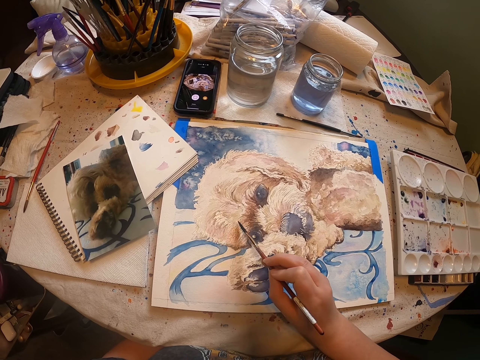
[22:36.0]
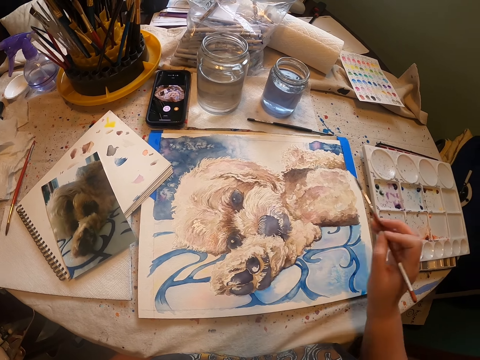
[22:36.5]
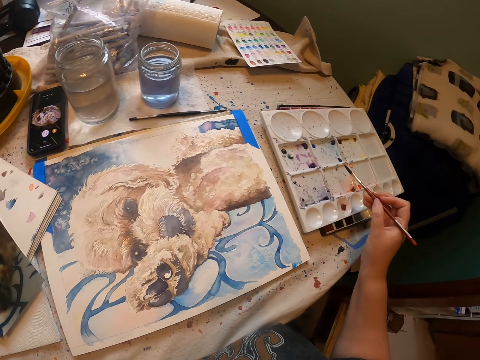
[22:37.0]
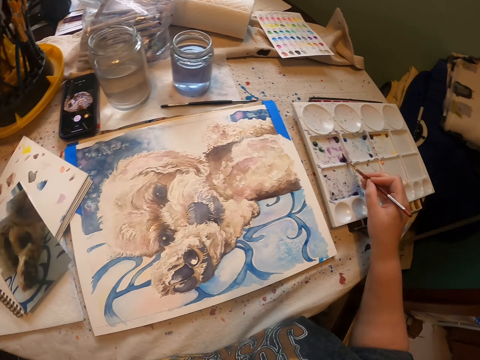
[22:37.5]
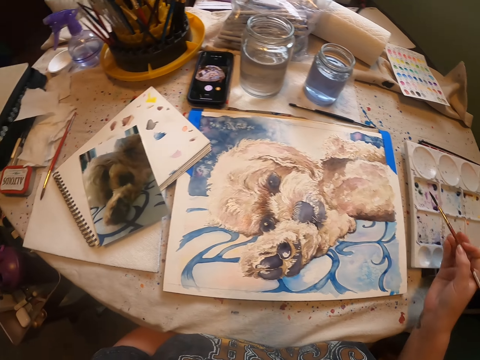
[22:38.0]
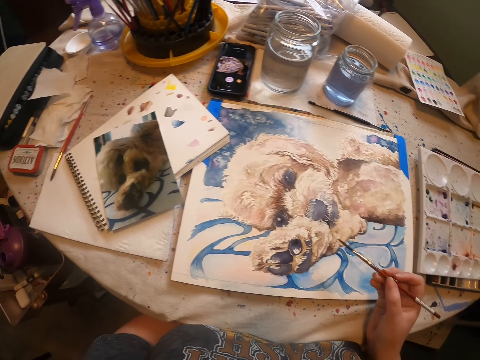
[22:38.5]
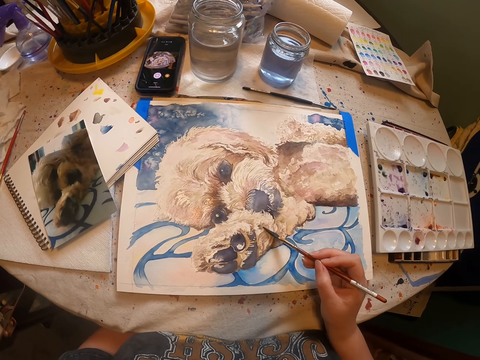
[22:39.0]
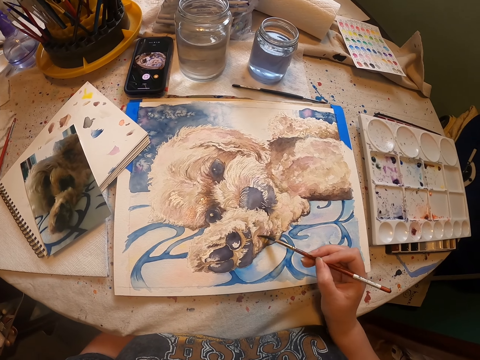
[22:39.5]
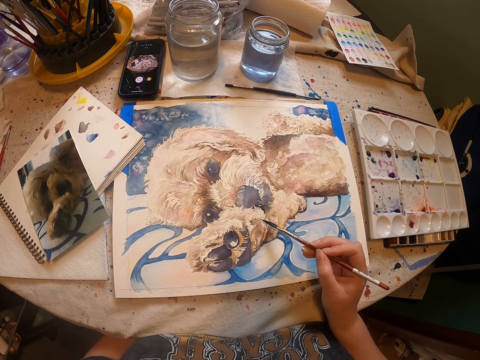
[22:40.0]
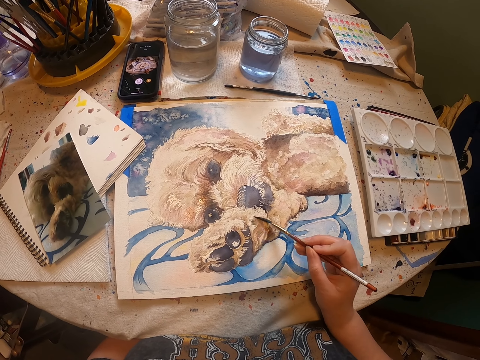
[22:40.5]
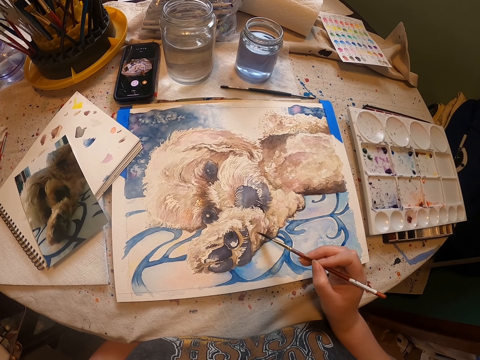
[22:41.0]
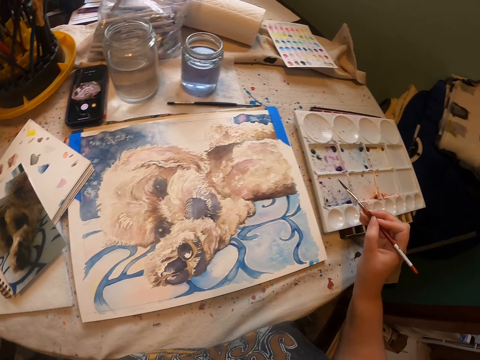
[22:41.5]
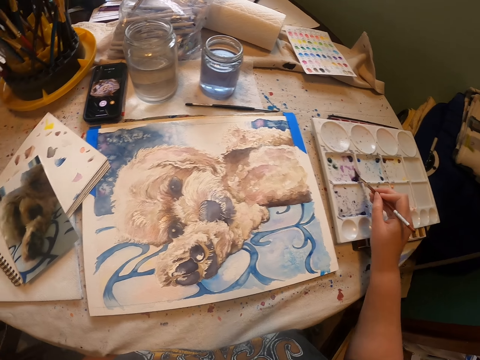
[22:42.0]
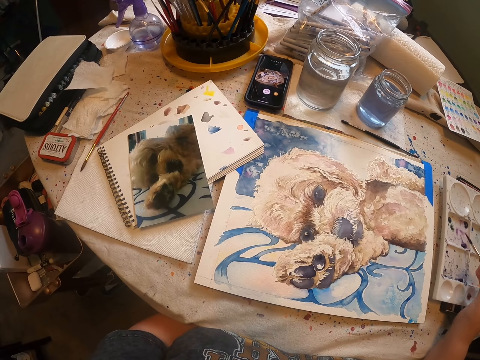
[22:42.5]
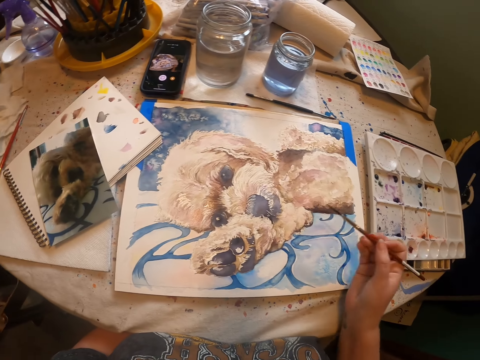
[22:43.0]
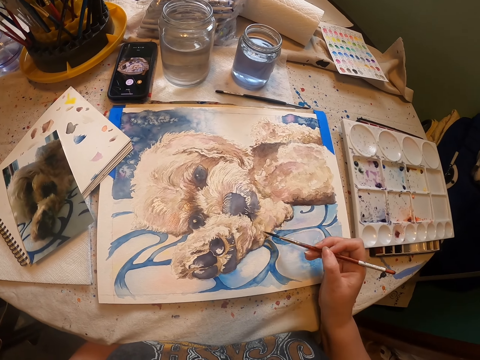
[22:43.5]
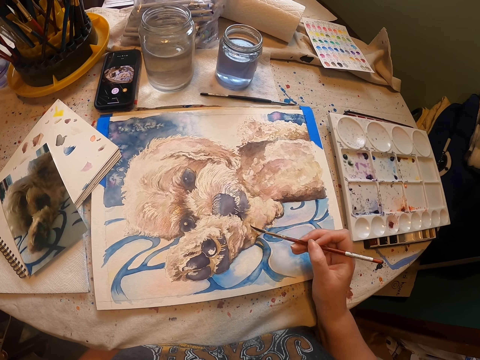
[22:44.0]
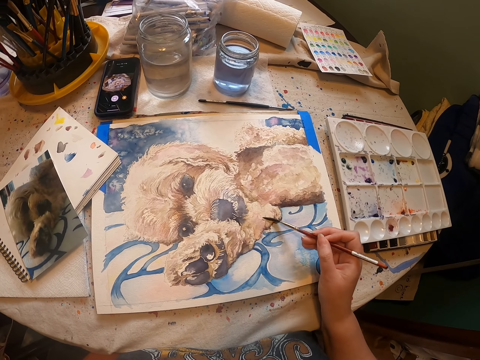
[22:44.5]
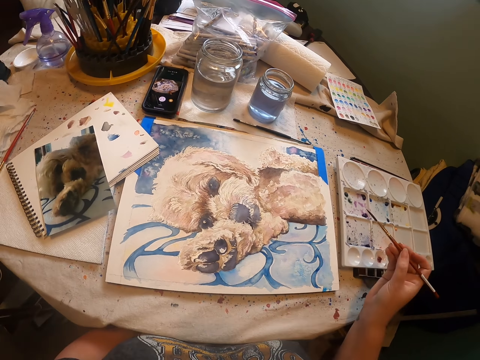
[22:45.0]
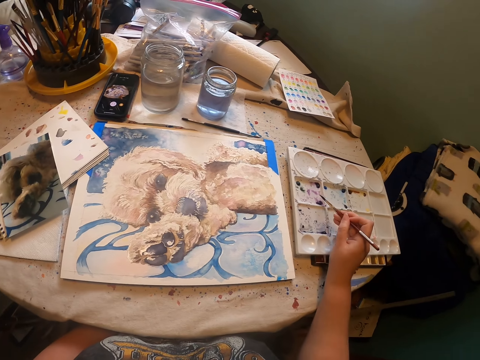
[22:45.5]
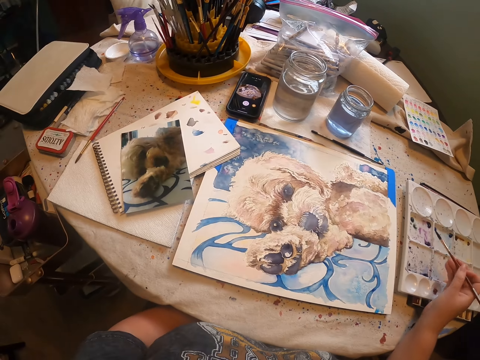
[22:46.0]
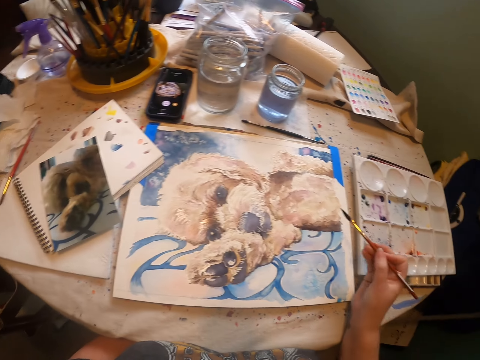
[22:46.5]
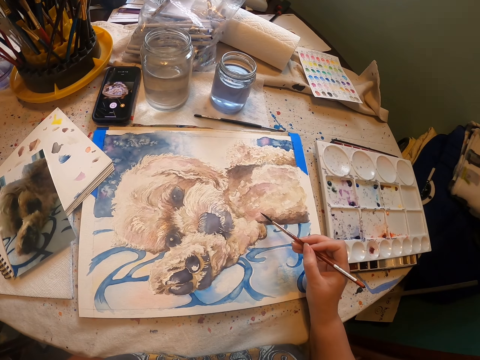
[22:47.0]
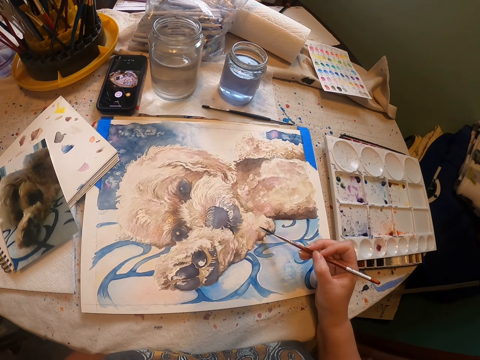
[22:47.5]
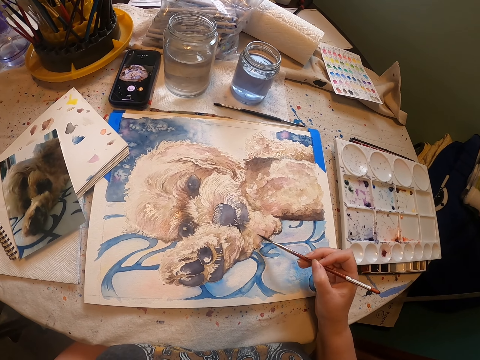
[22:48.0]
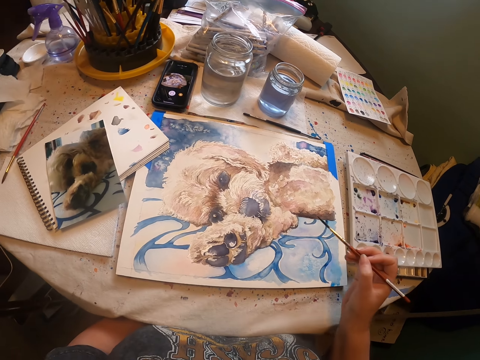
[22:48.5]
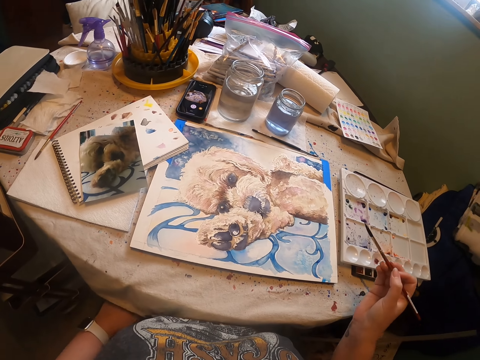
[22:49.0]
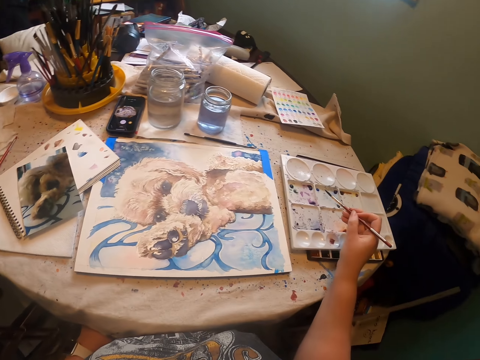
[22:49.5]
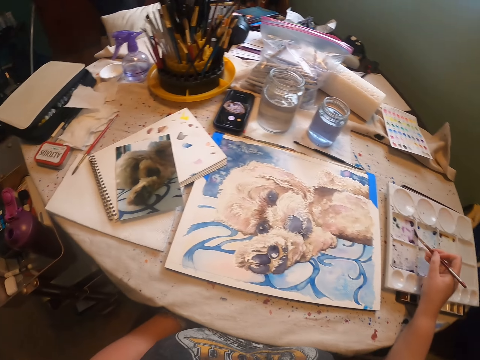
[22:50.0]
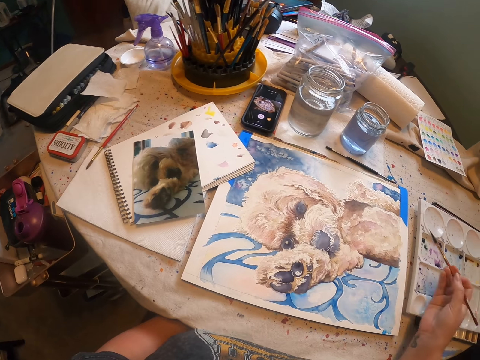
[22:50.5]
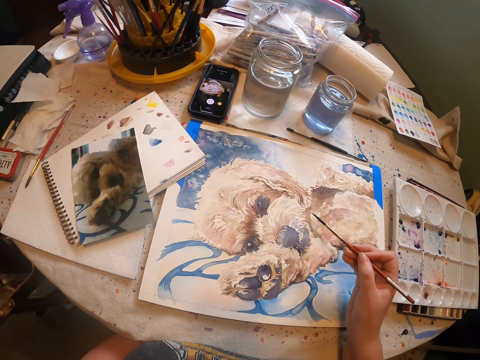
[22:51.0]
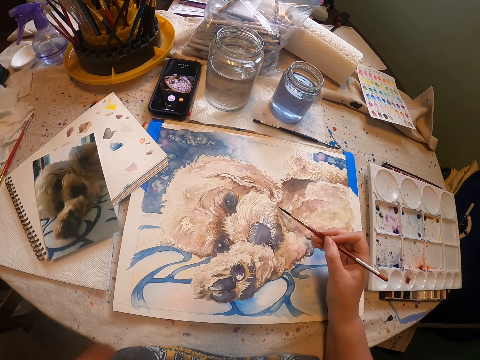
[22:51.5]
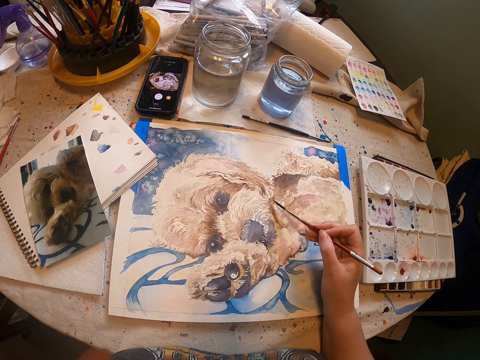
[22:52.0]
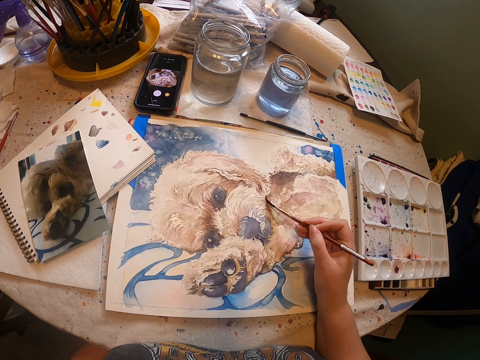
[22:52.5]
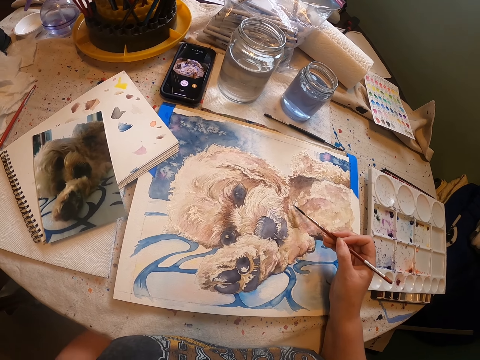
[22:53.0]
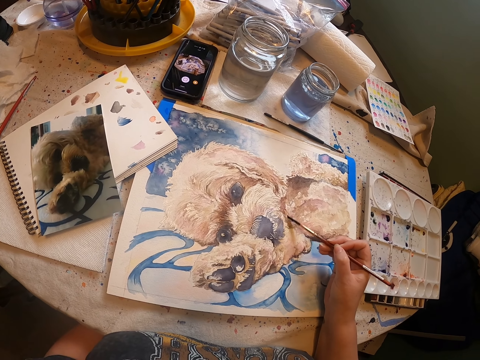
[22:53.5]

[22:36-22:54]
The camera wearer rubs an art pen on a book. They remove paint from the paint tray. They paint an artwork with the art pen. They rub the art pen on the book. They remove paint from the paint tray. They paint the artwork with the art pen. They scoop paint from the painting palette with the painting brush. They rub a drawing brush on the paint tray. They draw an artwork with a drawing pen. They paint a drawing on a piece of paper with the right hand. They rub the drawing brush on the paint tray. They scoop paint from the painting palette with the painting brush. They draw the artwork with the drawing pen. They paint the drawing on the piece of paper with the right hand.

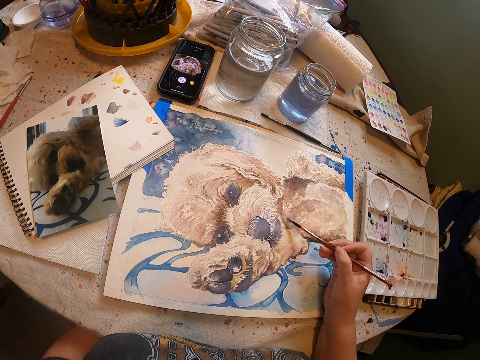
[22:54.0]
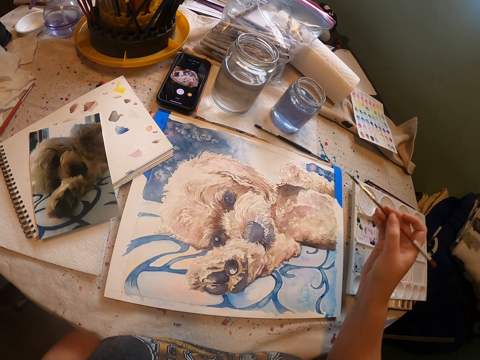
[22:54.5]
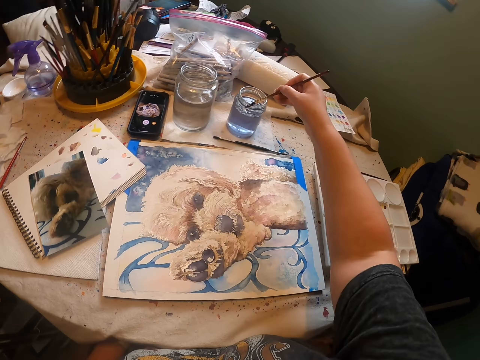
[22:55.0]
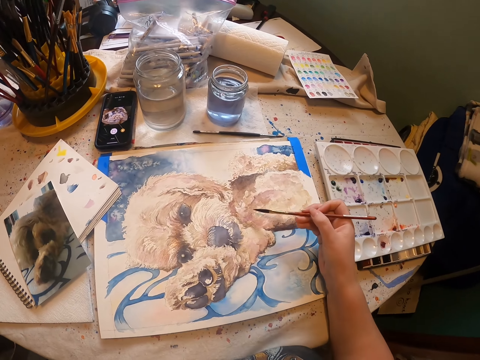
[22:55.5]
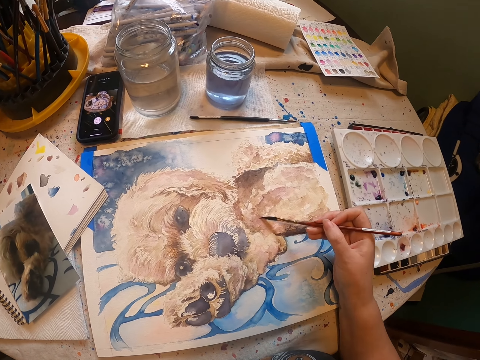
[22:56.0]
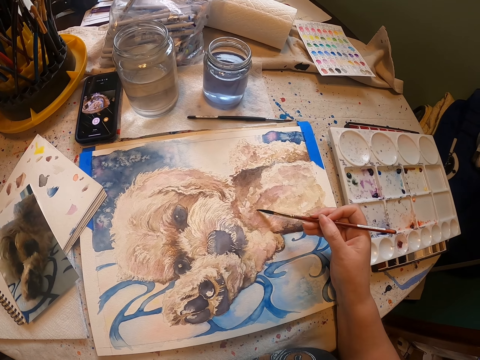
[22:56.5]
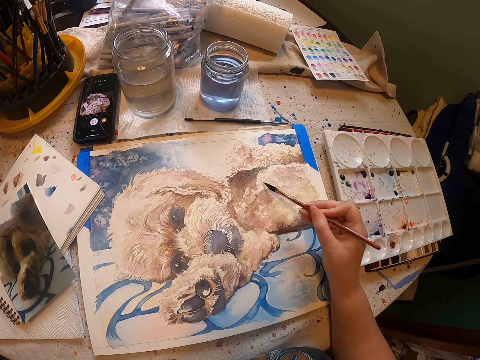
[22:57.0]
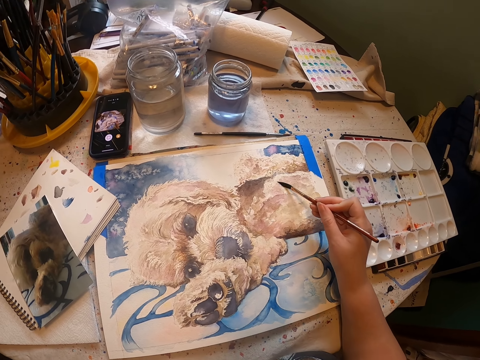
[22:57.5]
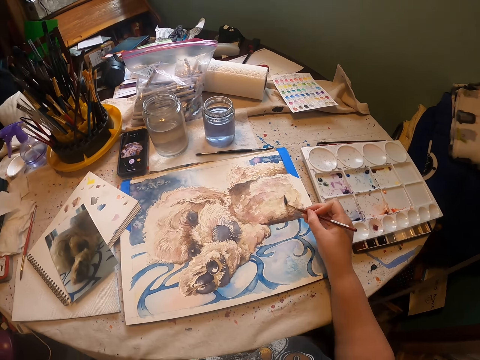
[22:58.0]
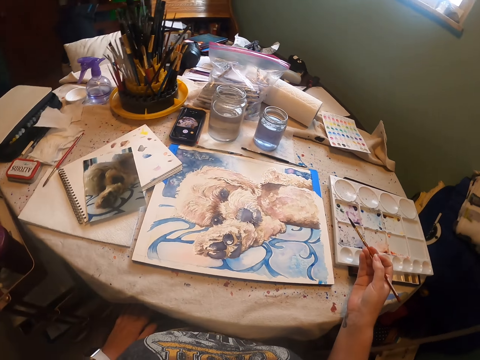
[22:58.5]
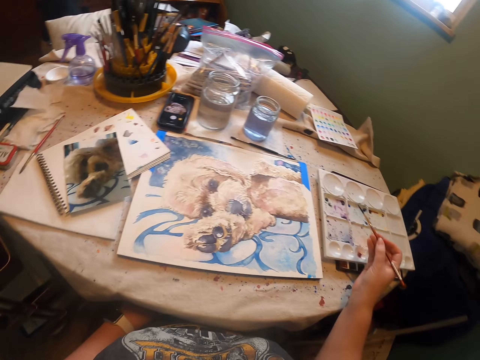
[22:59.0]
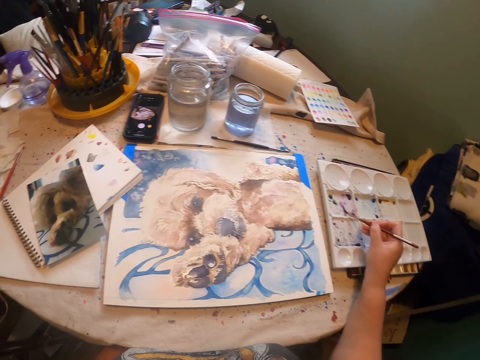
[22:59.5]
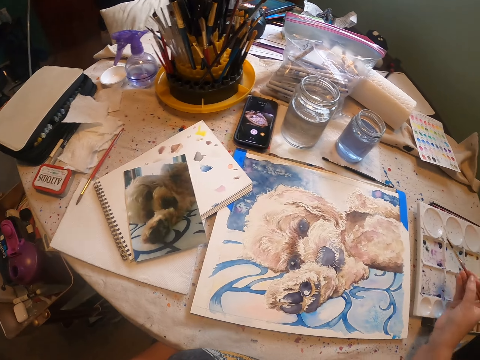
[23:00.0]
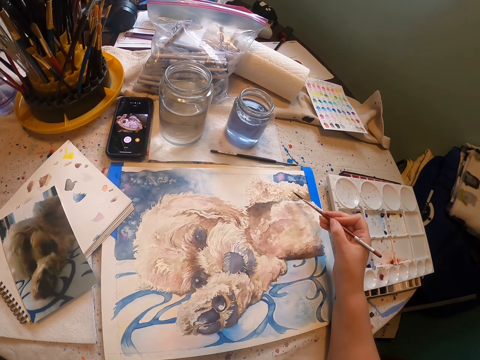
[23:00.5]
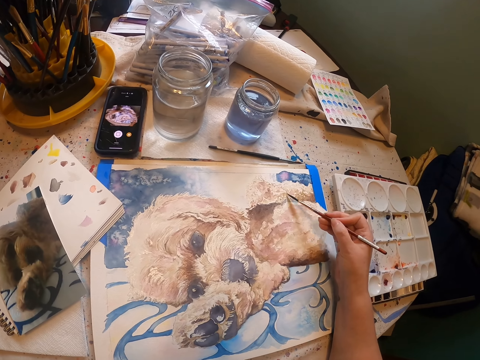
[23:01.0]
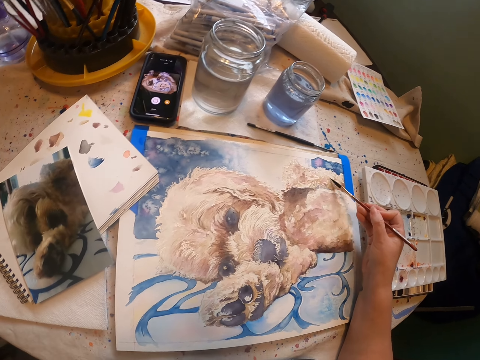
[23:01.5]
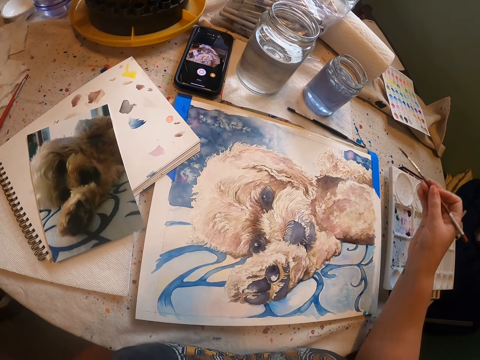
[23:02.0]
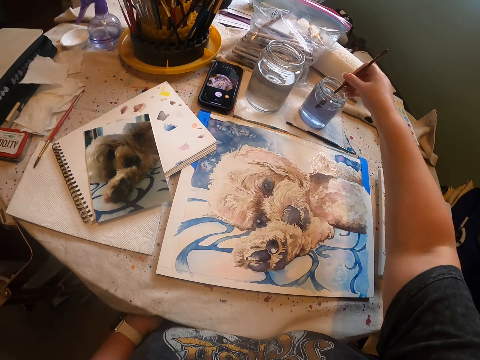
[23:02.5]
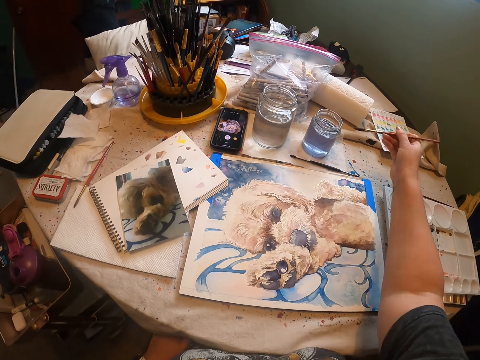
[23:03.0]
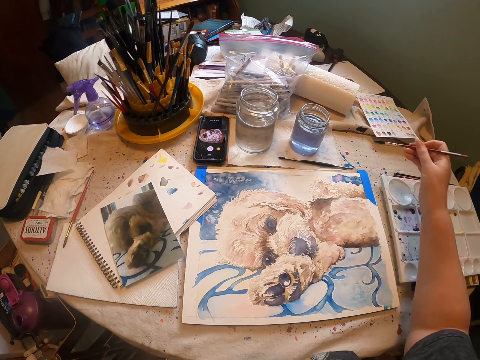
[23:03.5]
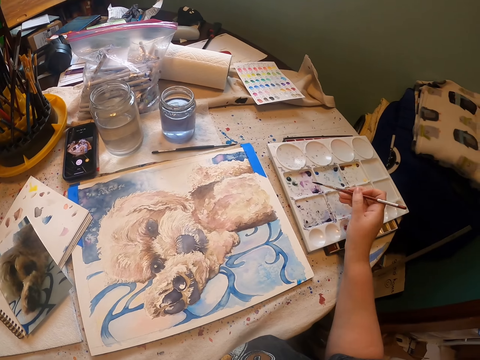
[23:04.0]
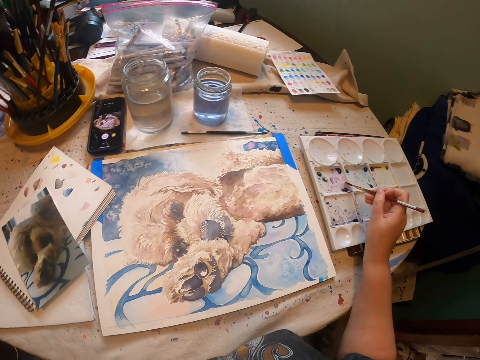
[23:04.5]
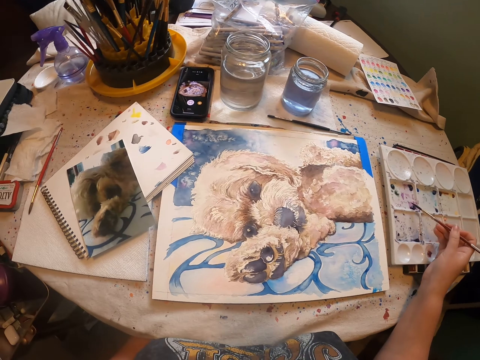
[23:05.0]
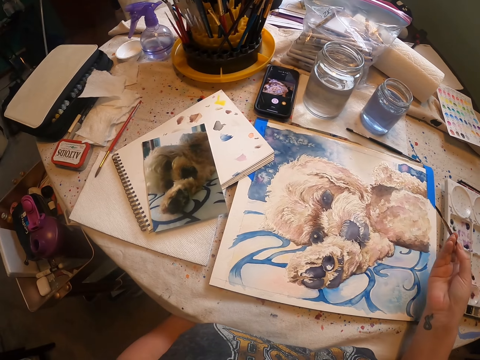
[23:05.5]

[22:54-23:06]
The camera wearer dips the drawing brush or painting brush in water. They draw an artwork with a drawing pen on a piece of paper with the right hand. They rub the drawing brush on the paint tray or painting palette, and scoop paint from the painting palette with the painting brush. They draw the artwork with the drawing pen on the piece of paper with the right hand. They dip the drawing brush in water, wipe off excess liquid from the brush on a paper, rub the drawing brush on the paint tray, and scoop paint from the painting palette with the painting brush.
